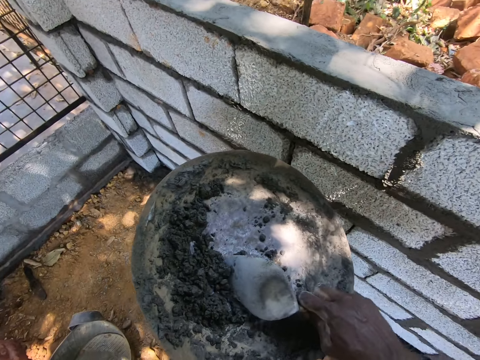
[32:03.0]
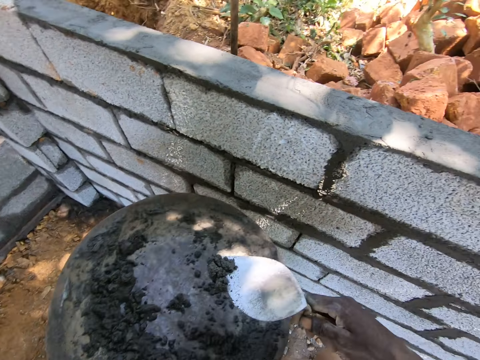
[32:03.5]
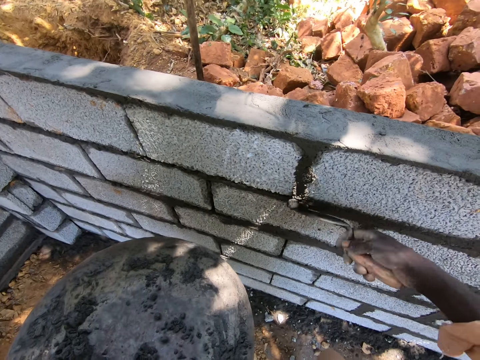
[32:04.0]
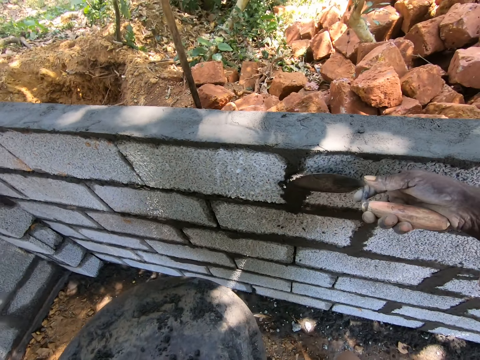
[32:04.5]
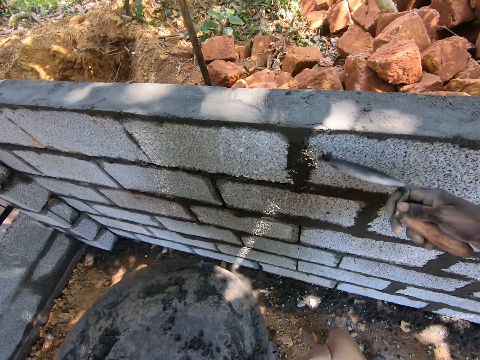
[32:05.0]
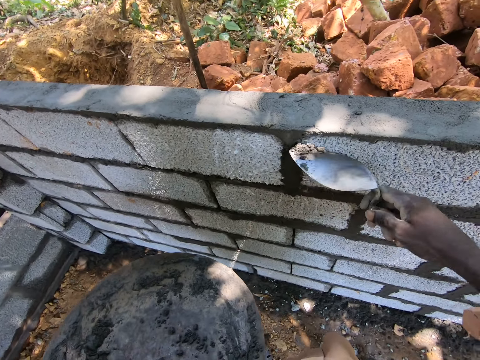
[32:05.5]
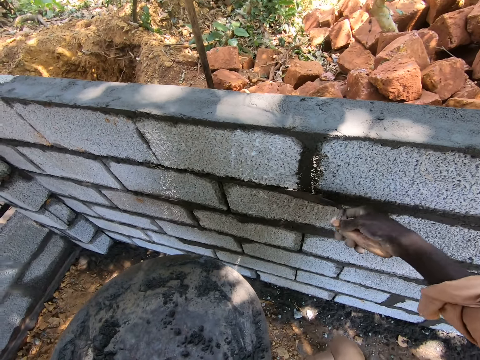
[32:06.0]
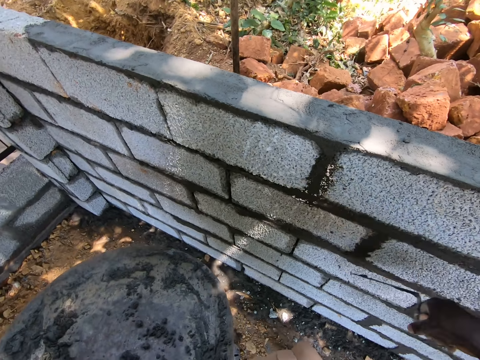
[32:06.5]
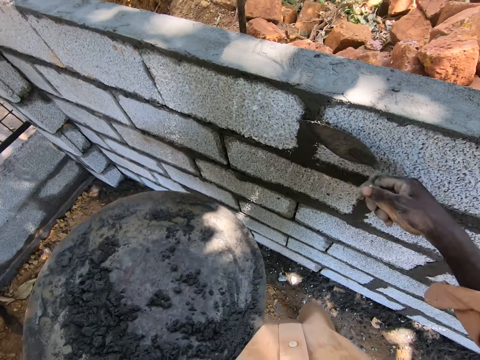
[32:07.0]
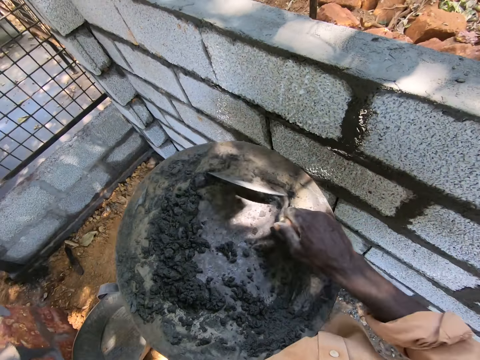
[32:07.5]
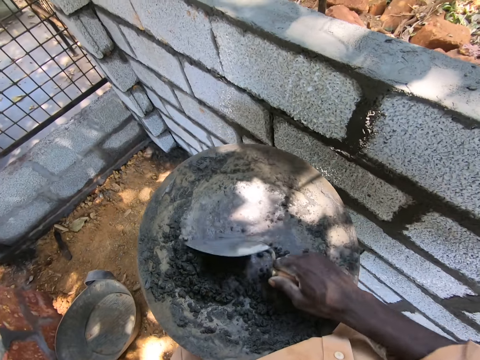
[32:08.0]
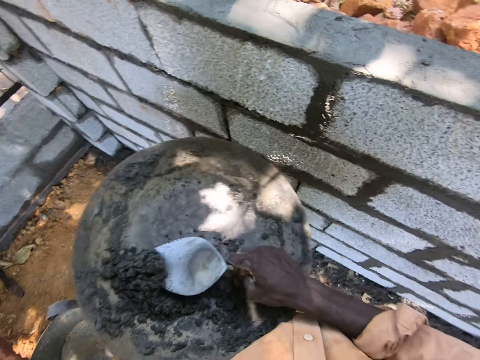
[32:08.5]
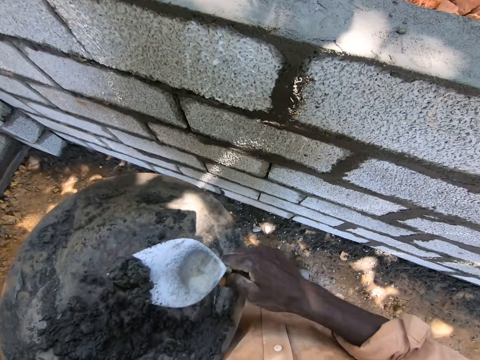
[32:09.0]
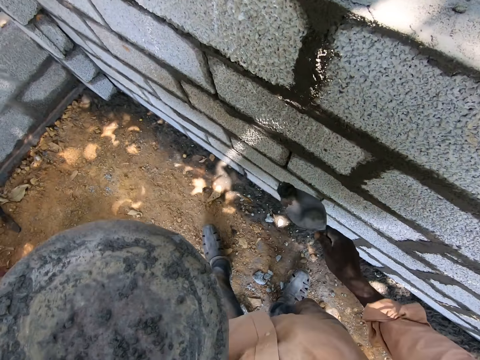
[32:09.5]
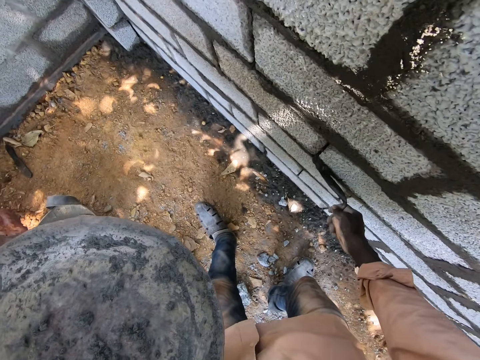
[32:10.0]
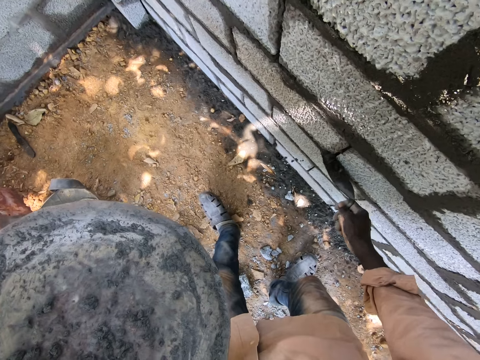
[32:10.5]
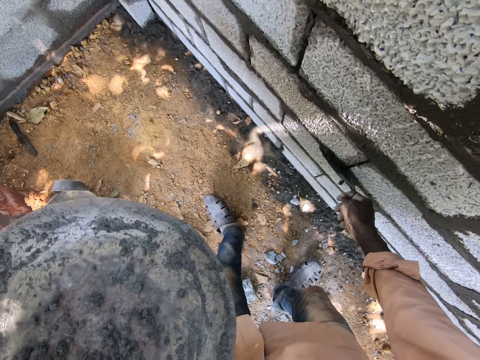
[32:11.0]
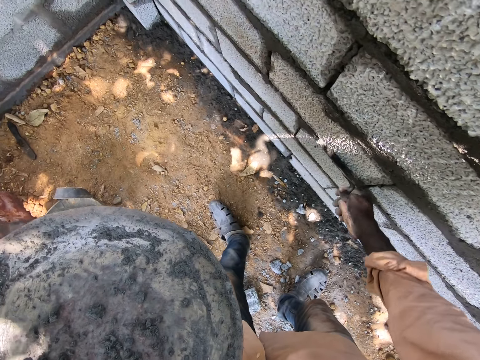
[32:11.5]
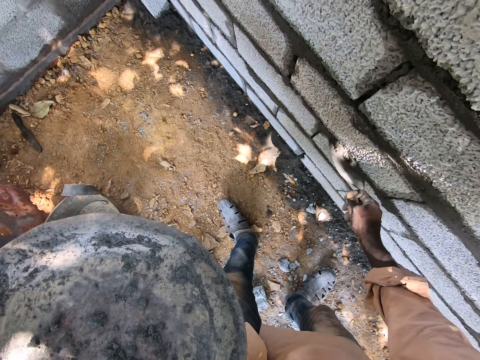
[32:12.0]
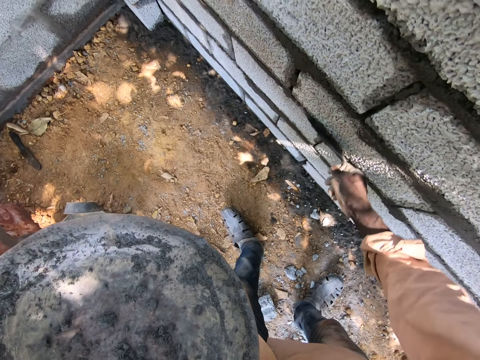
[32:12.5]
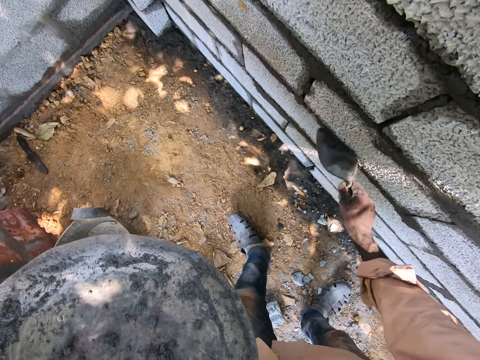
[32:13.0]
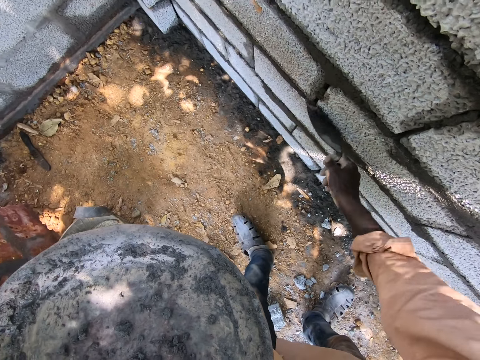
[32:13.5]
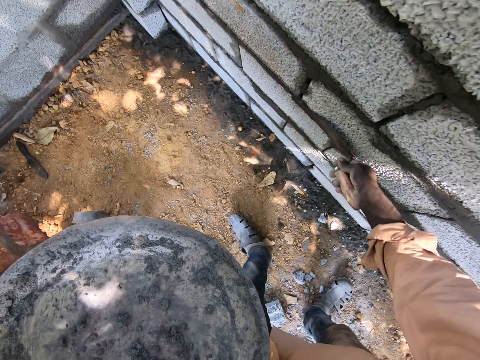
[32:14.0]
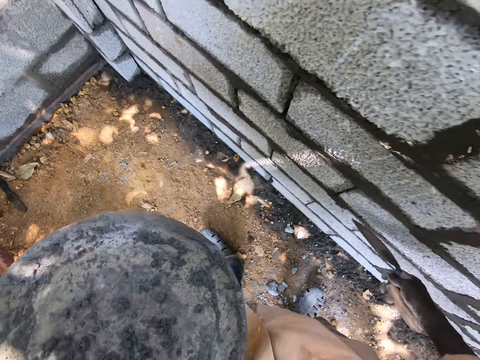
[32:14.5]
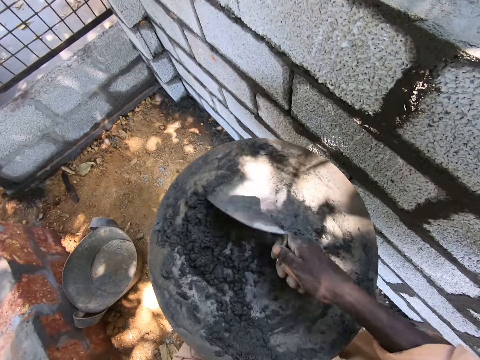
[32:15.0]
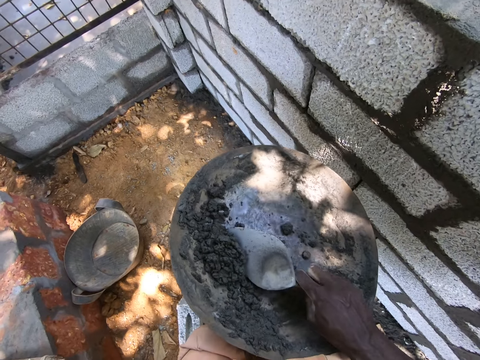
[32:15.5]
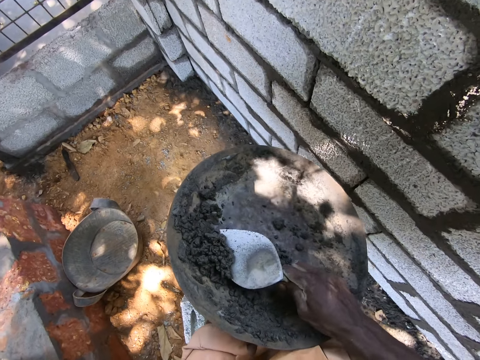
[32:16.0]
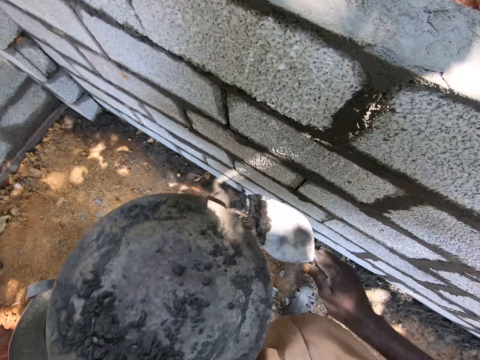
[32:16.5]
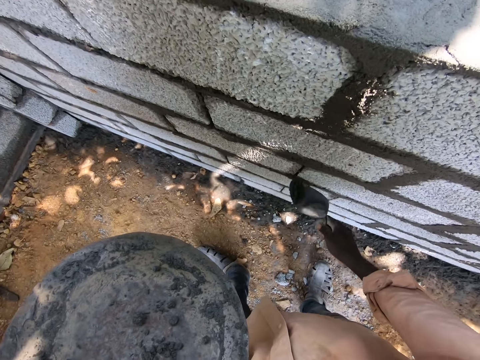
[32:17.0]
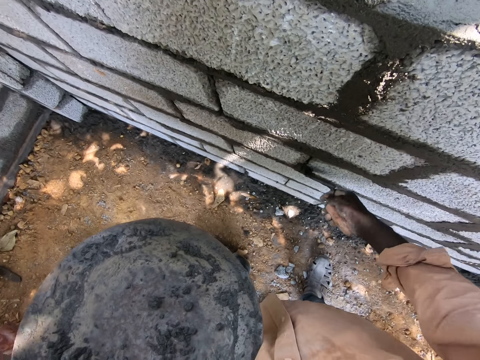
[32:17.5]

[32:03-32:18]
The camera wearer scoops mortar or cement from the basin. They smear the mortar on the wall. They smoothen the cement. They gather the mortar on the basin with the trowel. They scoop the mortar from the basin. They smear the mortar on the wall. They smoothen the cement. They gather the mortar on the basin with the trowel. They scoop the mortar from the basin. They put the cement on the bricks.

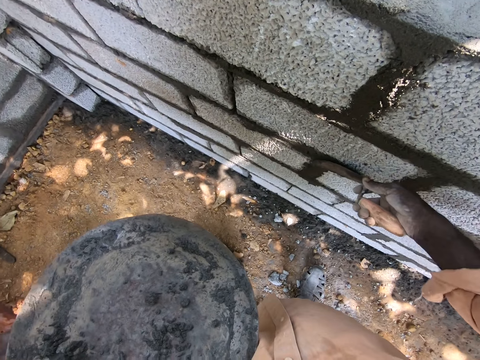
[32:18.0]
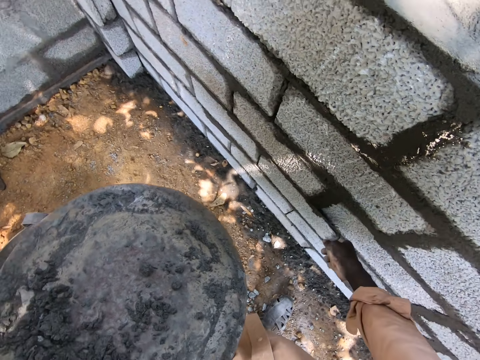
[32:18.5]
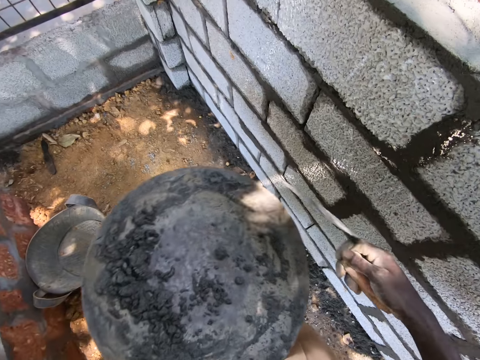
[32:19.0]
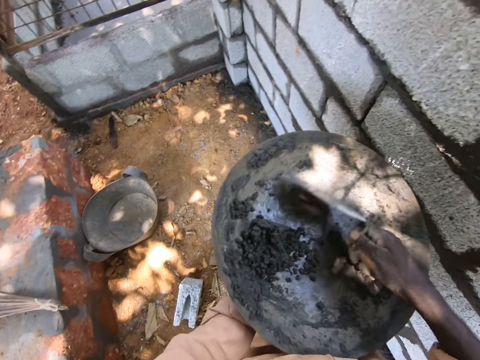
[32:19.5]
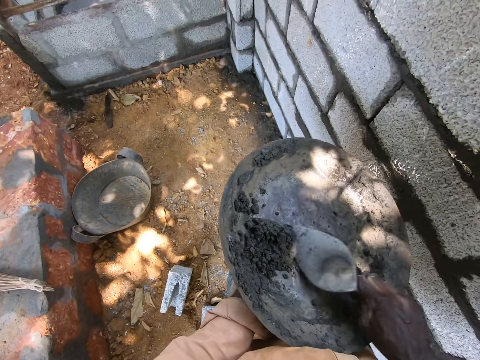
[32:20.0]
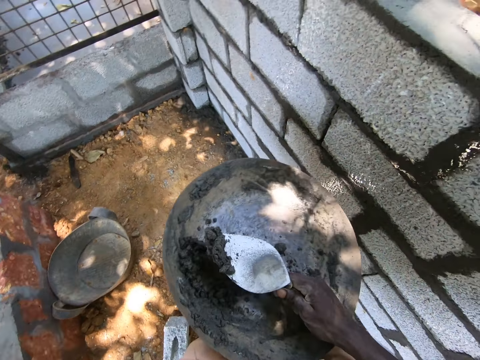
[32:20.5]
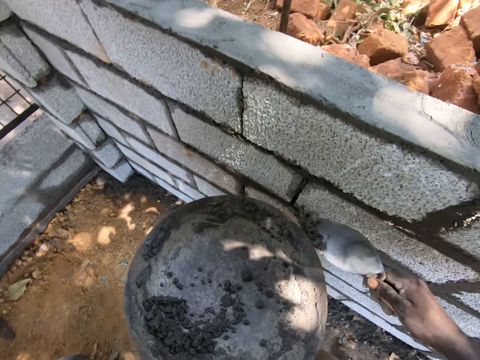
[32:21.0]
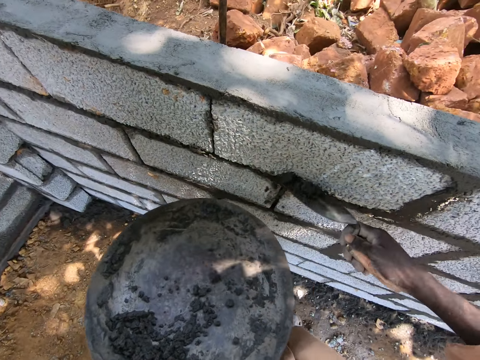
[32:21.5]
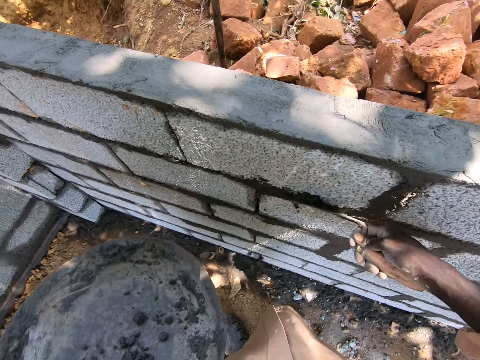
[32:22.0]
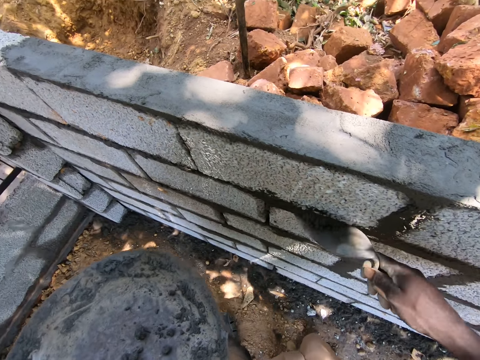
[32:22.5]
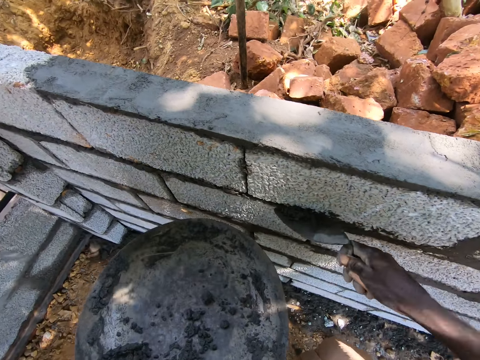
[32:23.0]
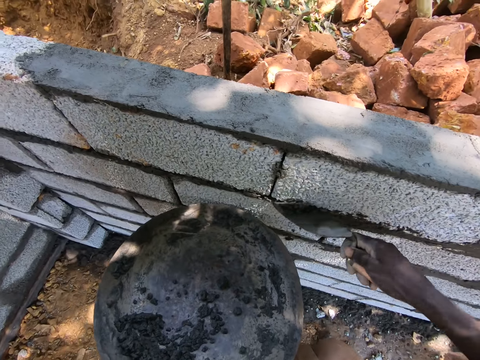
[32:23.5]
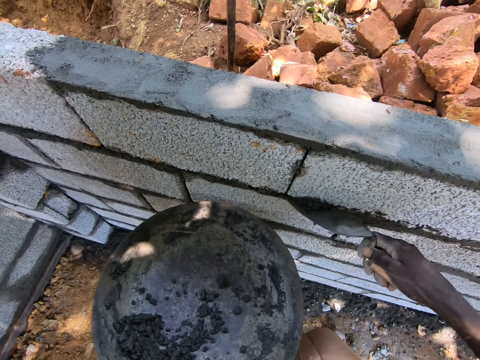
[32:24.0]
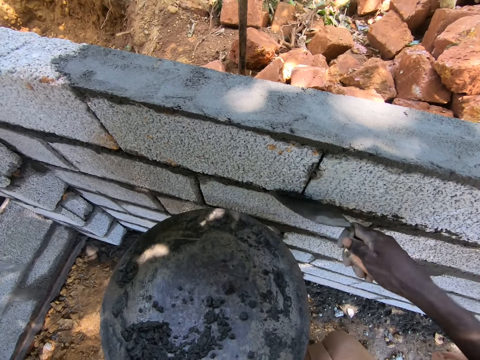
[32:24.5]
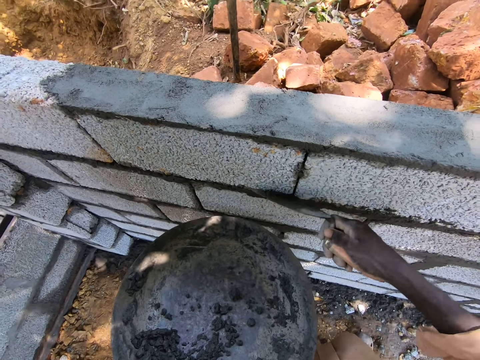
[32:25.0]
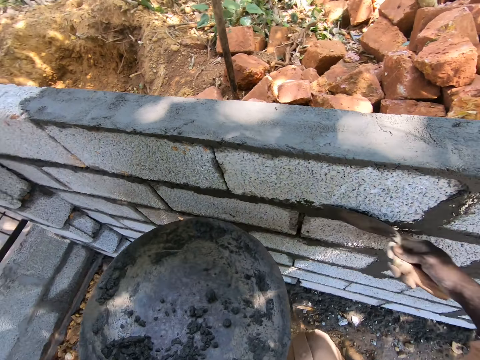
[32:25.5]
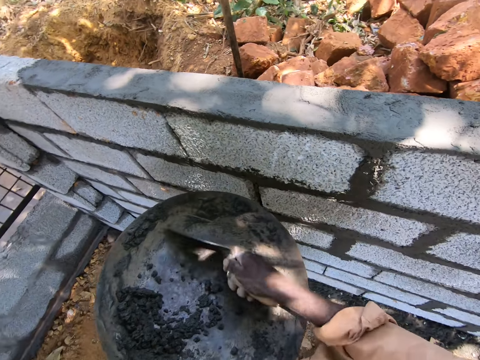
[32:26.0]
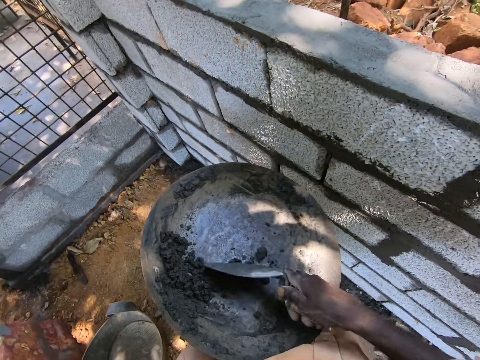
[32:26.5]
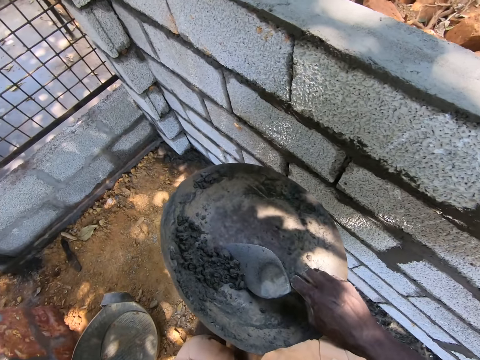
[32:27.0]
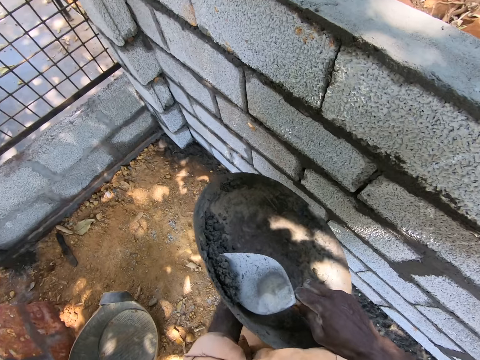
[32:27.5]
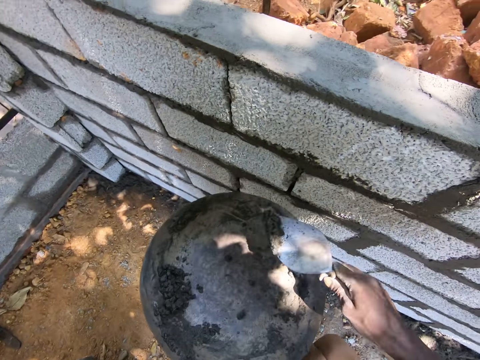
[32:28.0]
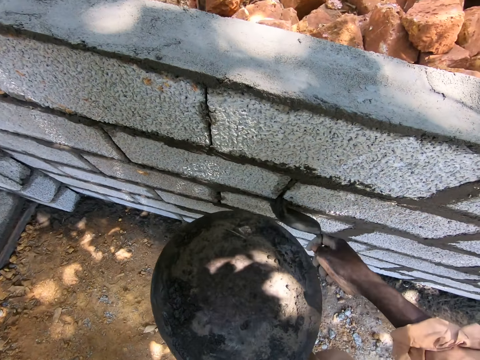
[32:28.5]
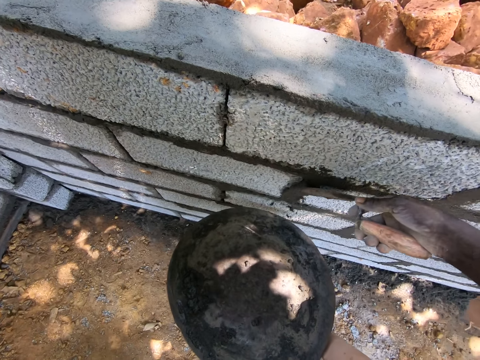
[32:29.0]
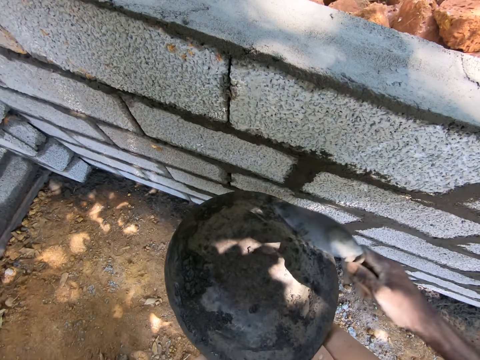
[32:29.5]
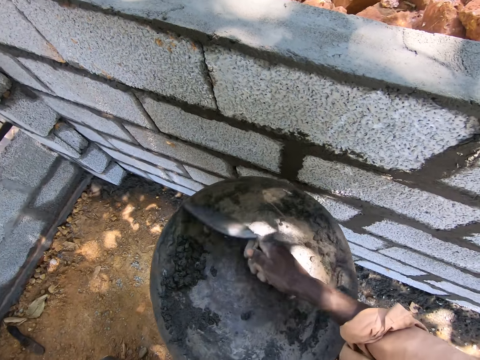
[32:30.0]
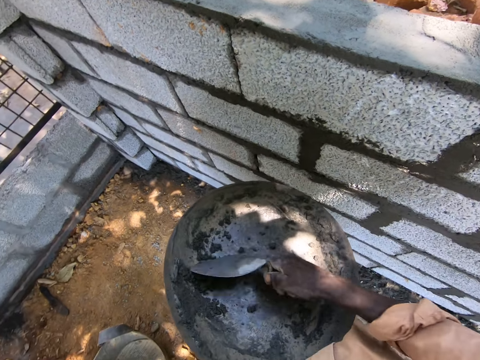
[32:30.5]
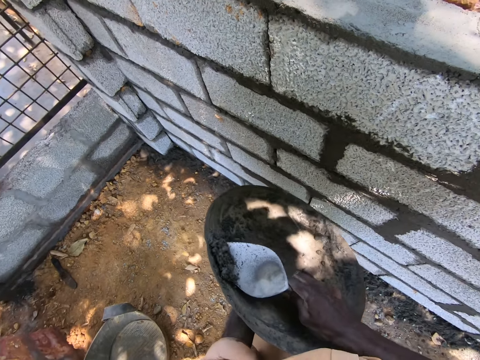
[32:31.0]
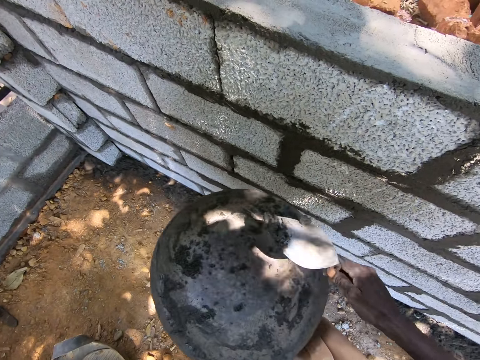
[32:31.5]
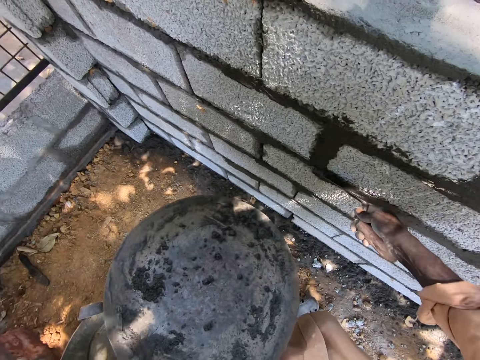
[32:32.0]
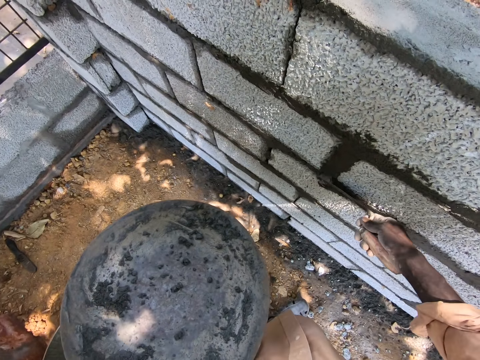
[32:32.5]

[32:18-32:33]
The camera wearer smoothens the cement or mortar. They gather the mortar on the basin with the trowel. They scoop the mortar from the basin. They smear the mortar on the wall. They gather the mortar on the basin with the trowel. They scoop the mortar from the basin. They smear the mortar on the wall. They gather the mortar on the basin with the trowel. They scoop the mortar from the basin. They smear the mortar on the wall.
